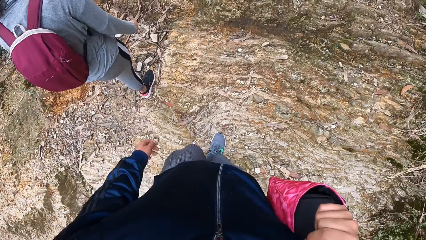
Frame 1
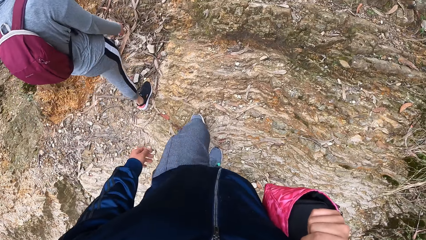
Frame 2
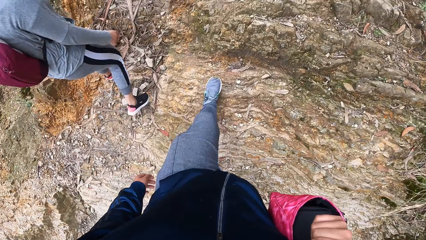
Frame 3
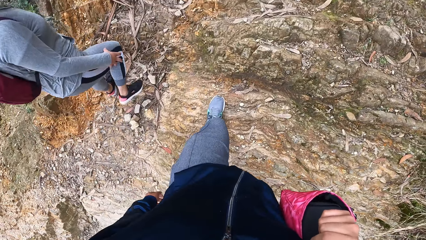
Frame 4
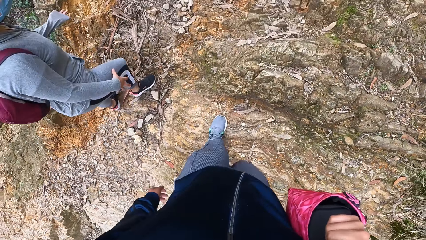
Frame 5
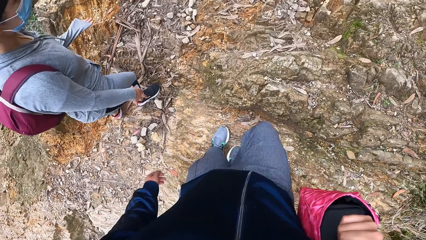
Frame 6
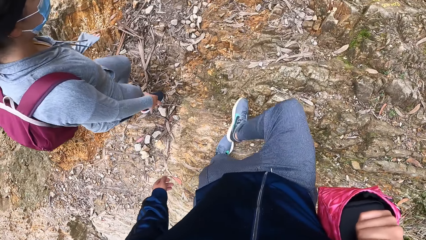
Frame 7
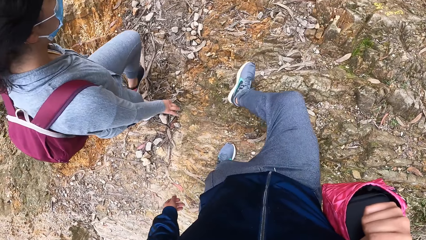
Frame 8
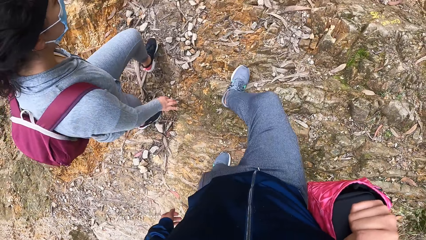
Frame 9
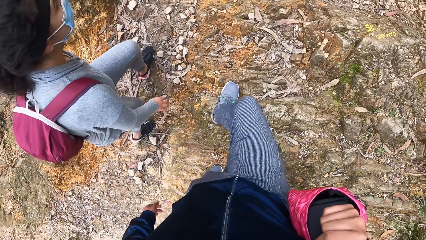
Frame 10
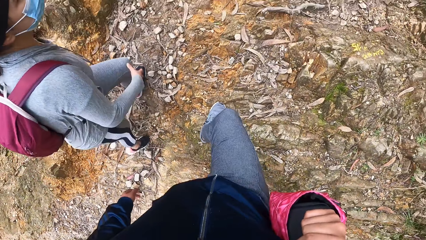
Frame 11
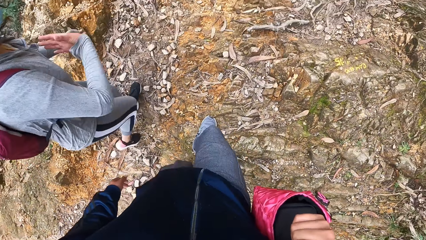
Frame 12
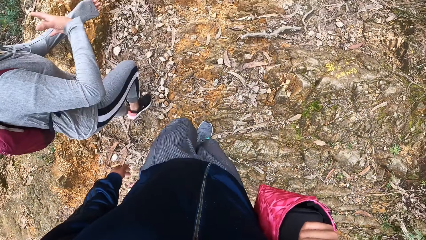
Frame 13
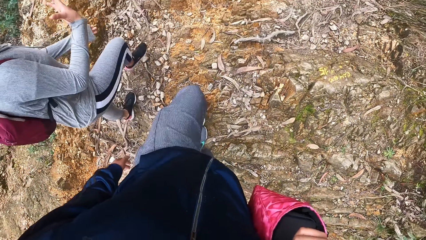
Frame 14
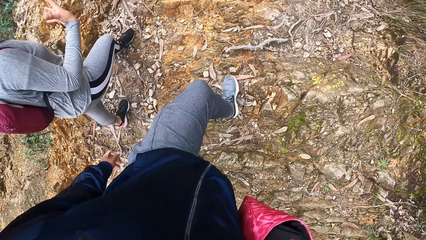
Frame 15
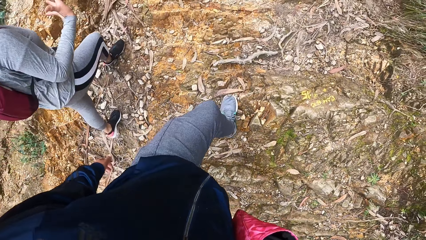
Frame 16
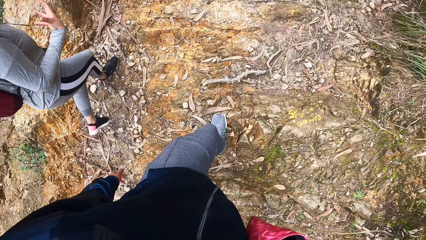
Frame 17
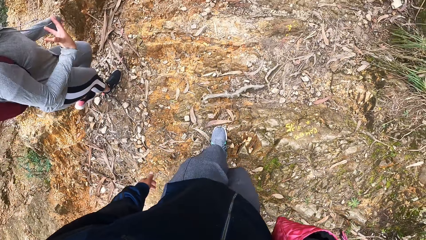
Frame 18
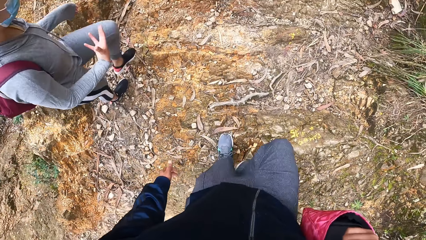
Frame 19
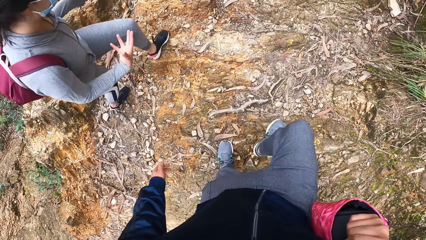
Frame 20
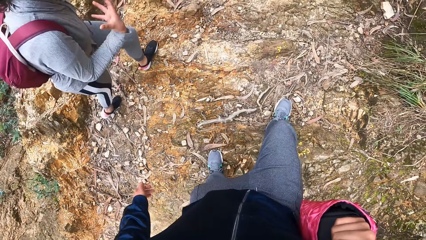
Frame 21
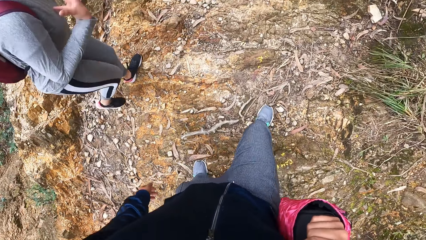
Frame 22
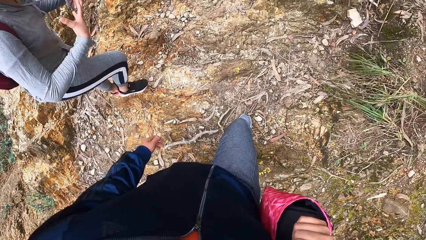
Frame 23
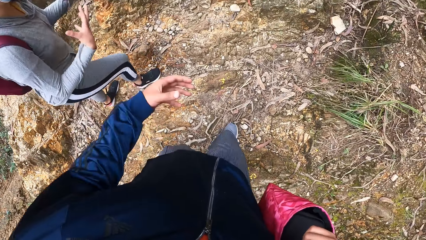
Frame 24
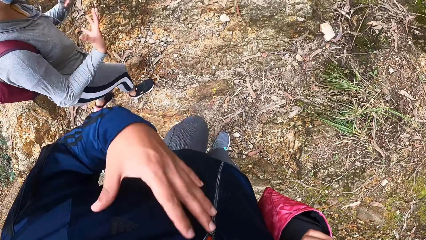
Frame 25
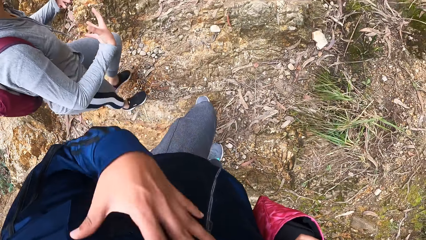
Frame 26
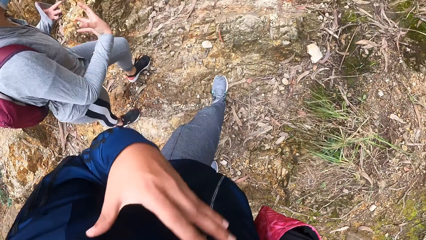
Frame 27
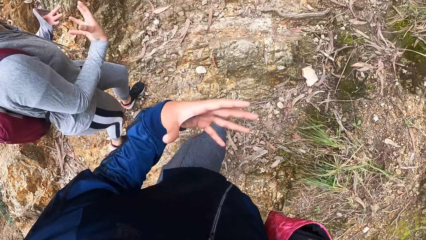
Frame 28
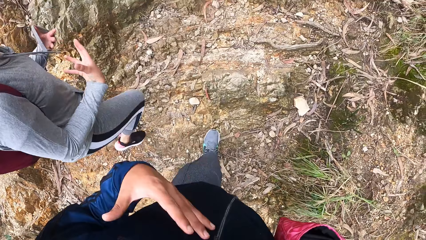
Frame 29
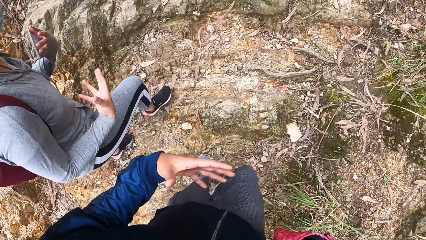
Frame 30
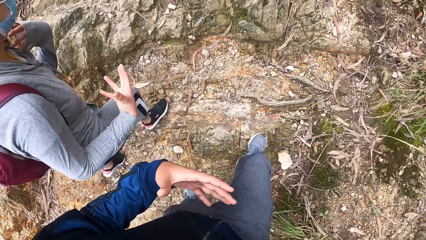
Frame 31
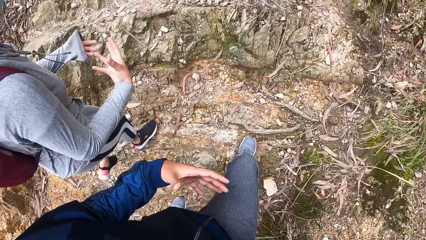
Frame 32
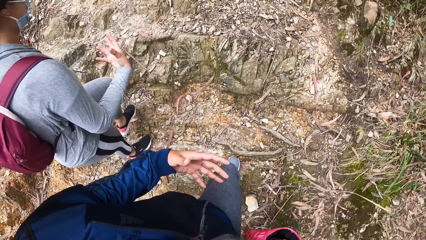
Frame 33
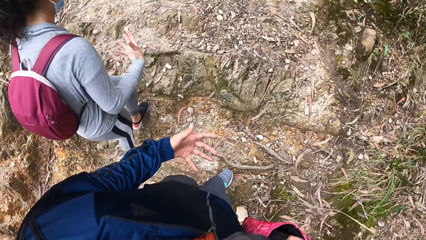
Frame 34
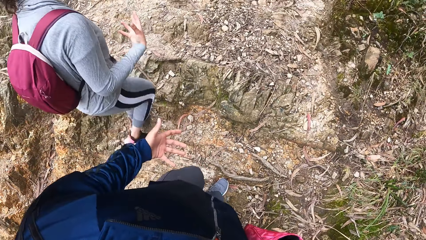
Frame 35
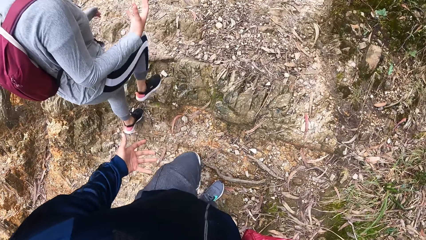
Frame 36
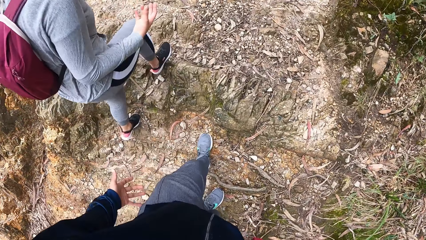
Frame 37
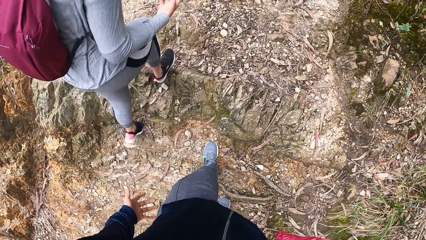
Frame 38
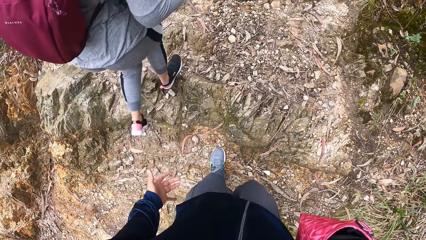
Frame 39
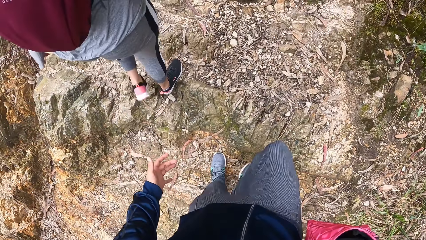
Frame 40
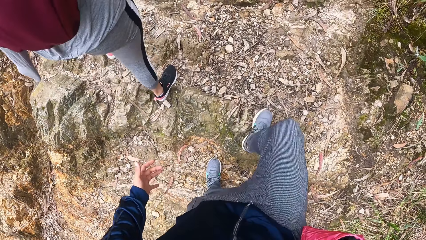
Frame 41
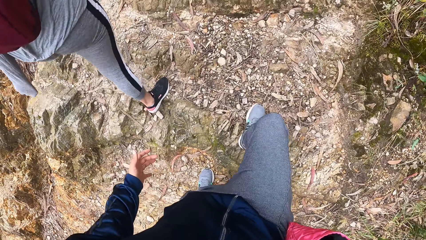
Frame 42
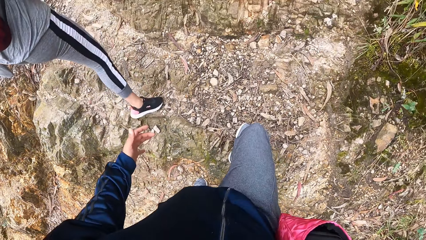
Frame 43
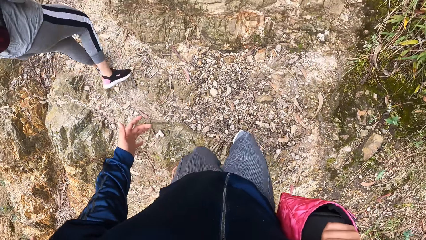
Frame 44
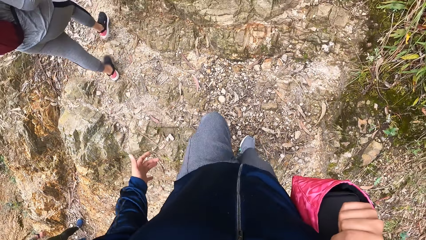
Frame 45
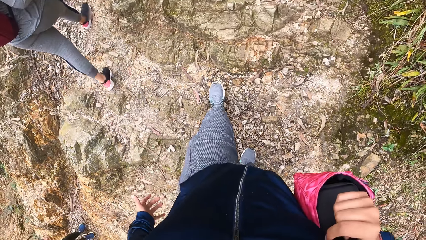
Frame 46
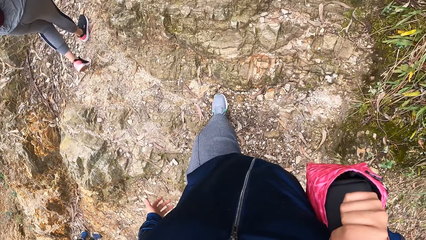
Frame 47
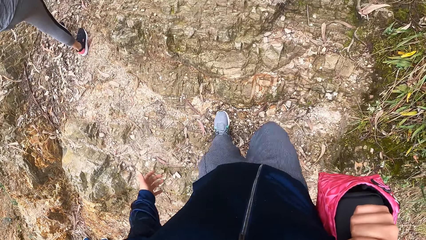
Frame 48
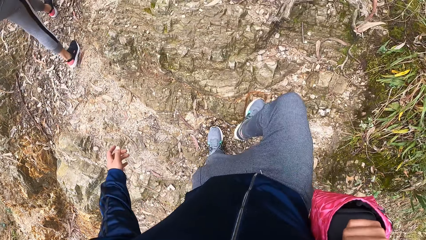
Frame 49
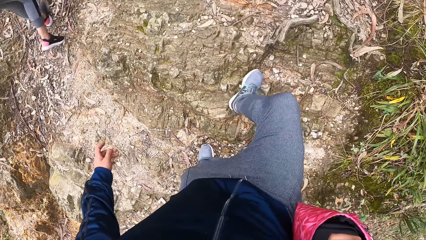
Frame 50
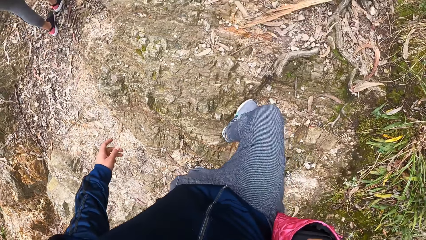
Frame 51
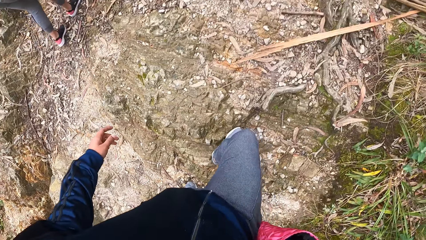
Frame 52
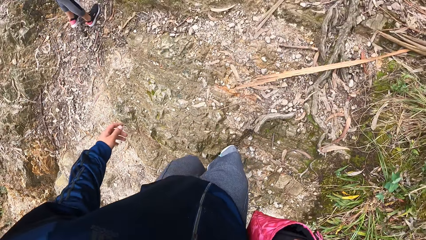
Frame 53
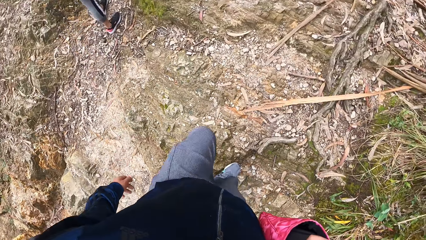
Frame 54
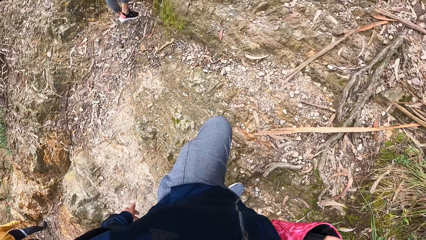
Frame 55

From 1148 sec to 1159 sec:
The lady gestures to the camera wearer. The camera wearer beats her chest with her left hand.

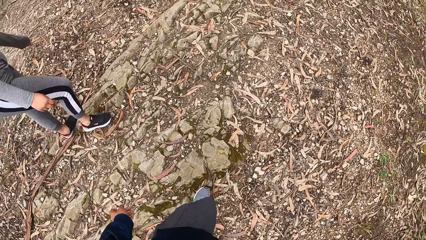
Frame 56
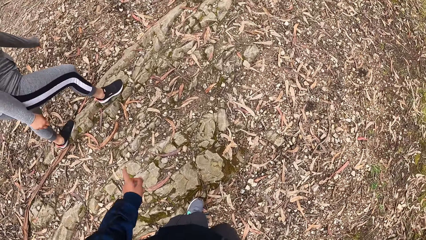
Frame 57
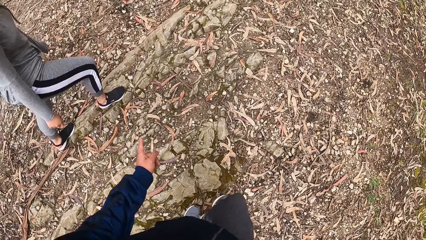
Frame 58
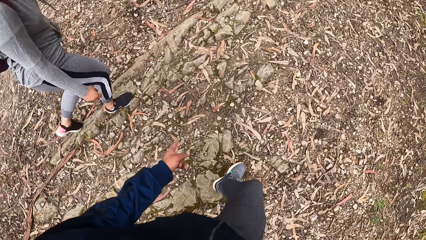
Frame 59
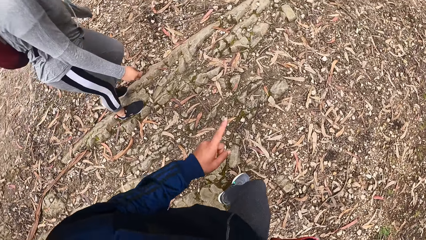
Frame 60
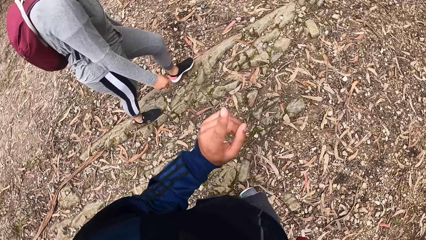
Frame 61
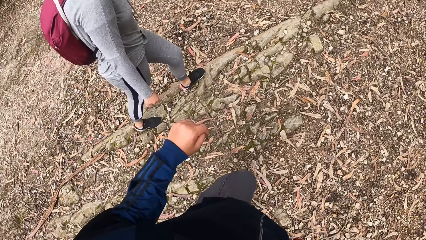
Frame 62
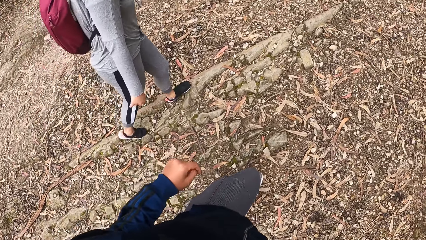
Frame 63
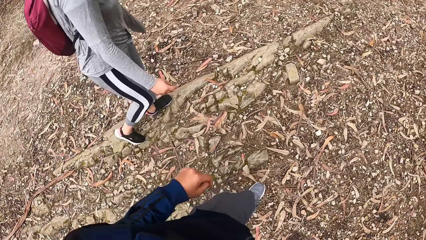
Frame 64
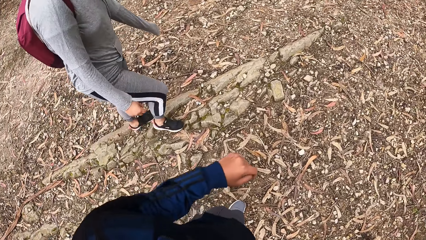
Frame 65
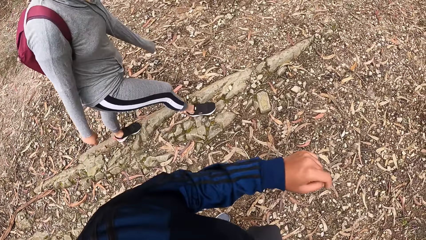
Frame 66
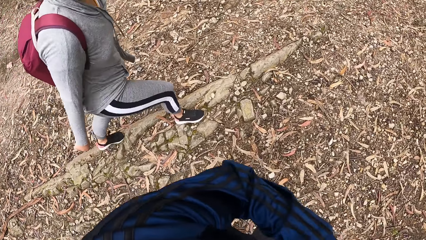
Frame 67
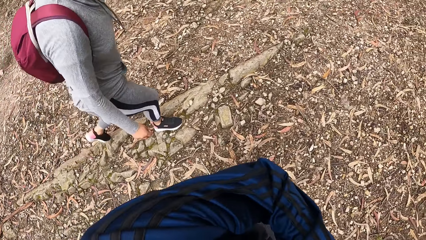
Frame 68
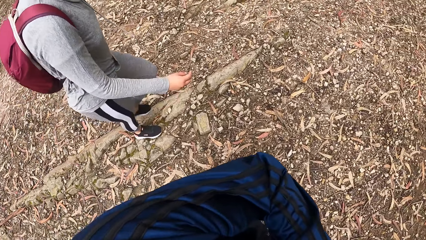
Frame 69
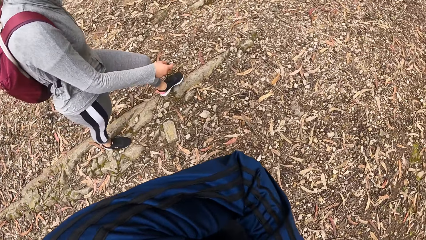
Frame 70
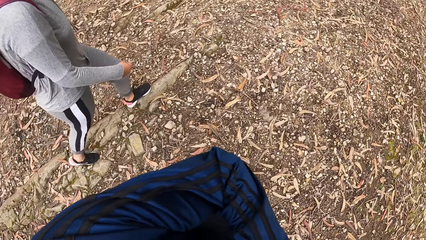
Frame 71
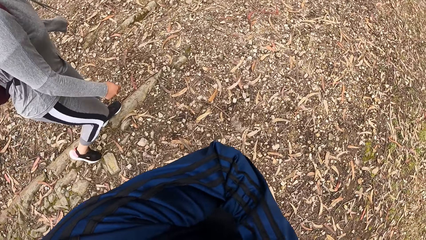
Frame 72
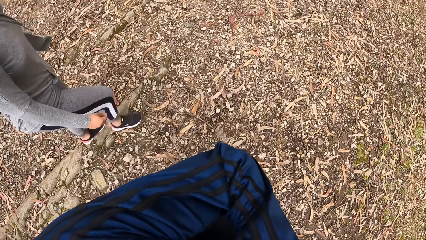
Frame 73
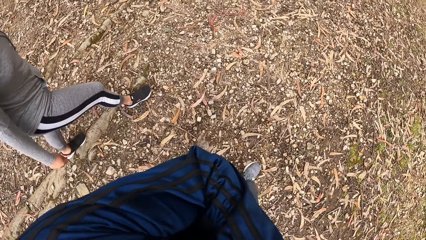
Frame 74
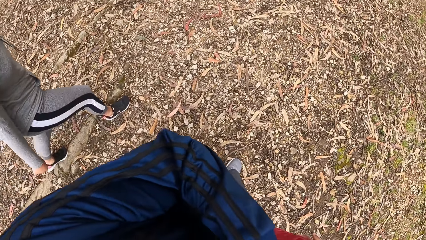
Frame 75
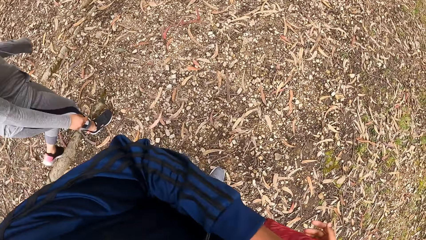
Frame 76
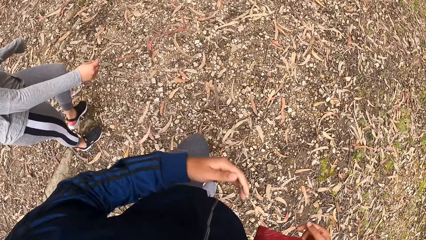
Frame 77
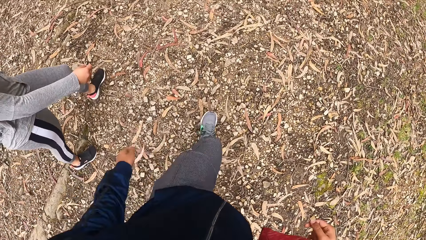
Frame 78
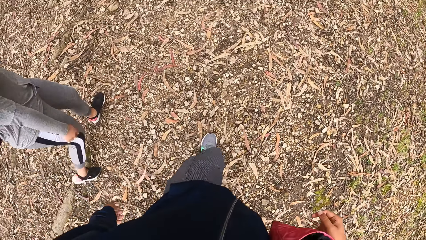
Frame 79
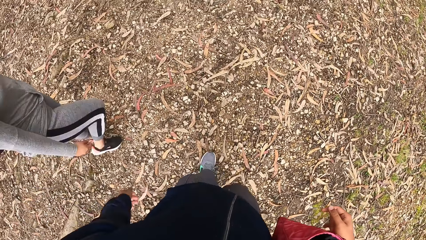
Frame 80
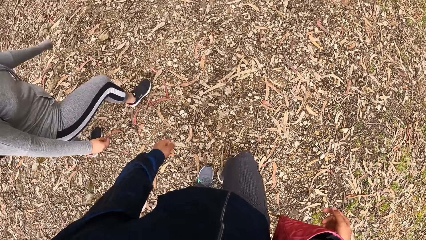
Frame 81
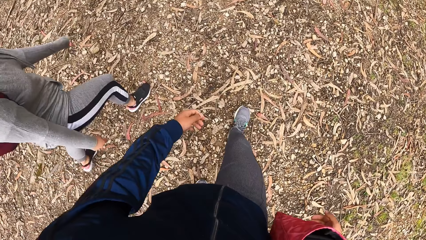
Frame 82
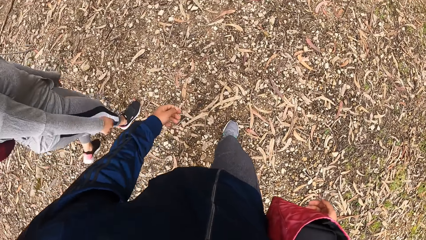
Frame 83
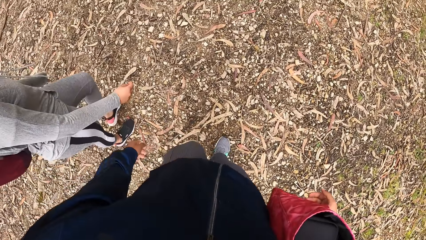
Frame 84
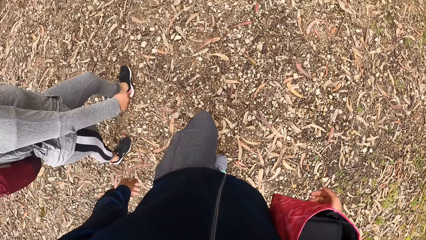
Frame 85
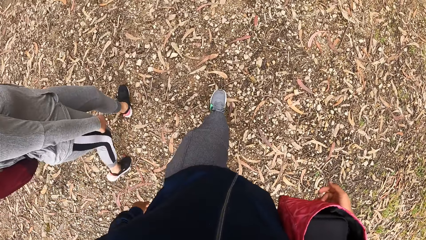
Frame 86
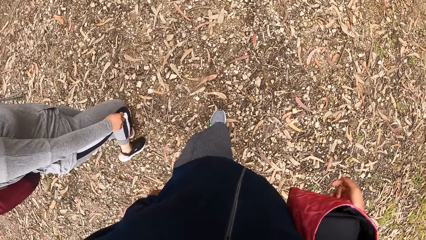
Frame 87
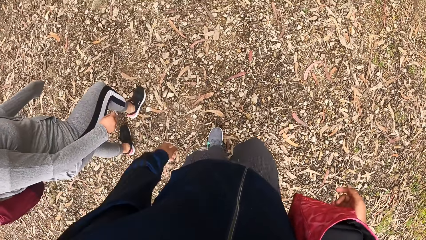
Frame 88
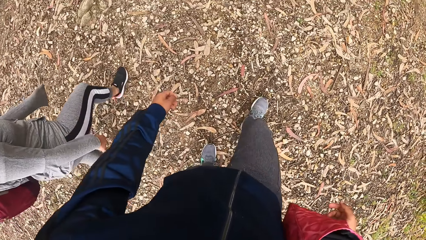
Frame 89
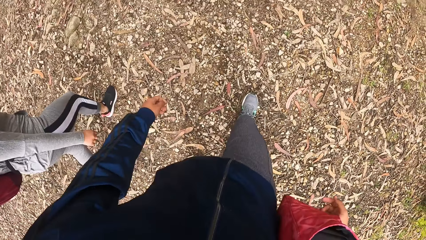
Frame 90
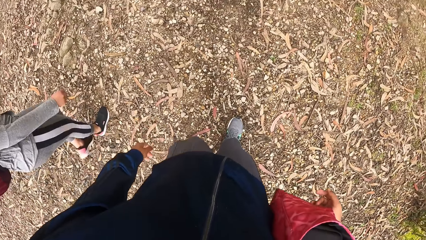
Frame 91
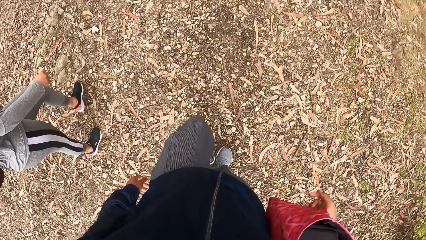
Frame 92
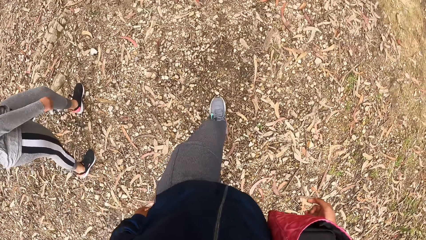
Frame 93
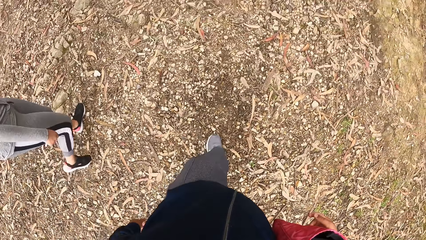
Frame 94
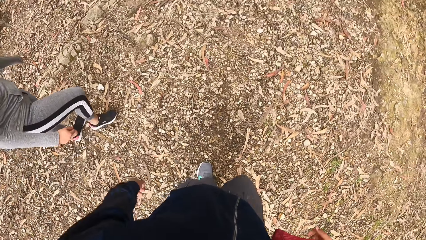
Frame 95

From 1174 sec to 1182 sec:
The camera wearer gestures with her left hand. She puts her left hand in the bag.
